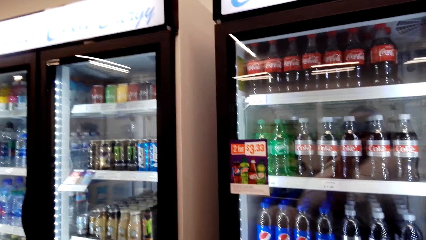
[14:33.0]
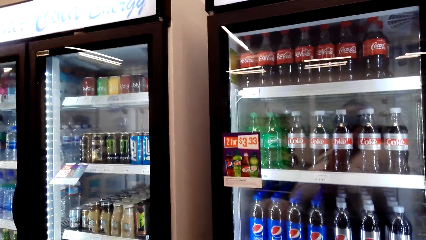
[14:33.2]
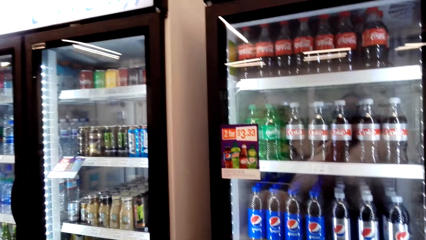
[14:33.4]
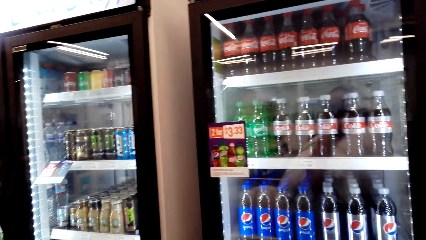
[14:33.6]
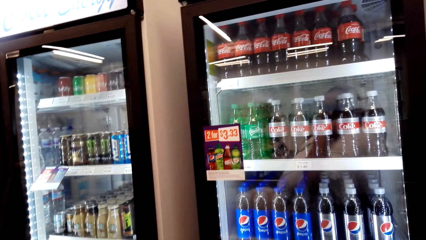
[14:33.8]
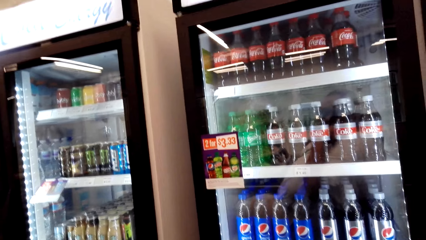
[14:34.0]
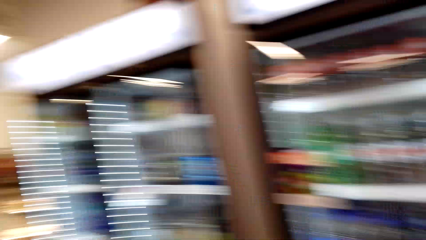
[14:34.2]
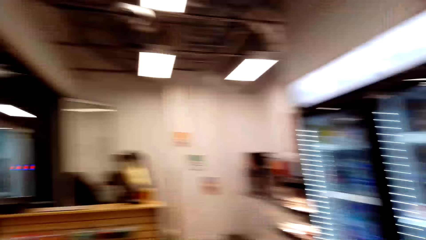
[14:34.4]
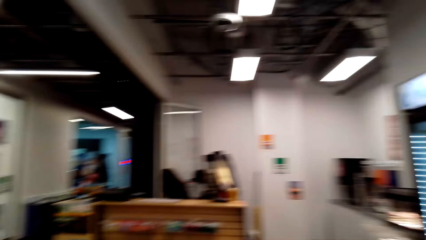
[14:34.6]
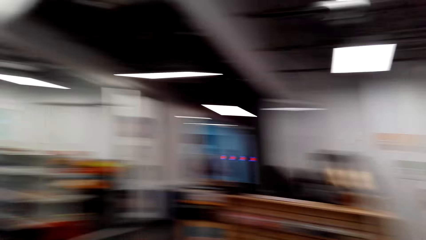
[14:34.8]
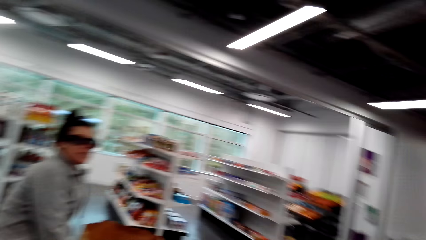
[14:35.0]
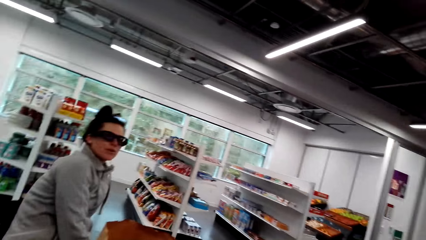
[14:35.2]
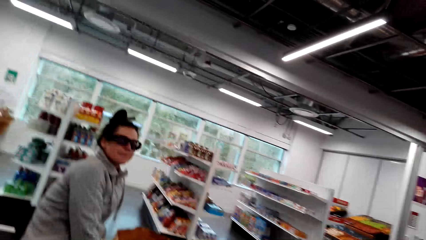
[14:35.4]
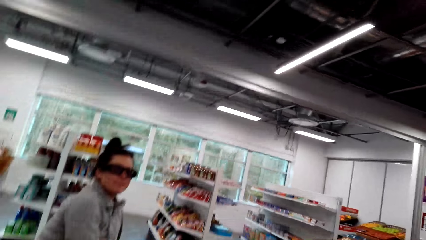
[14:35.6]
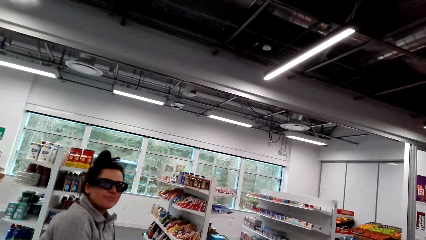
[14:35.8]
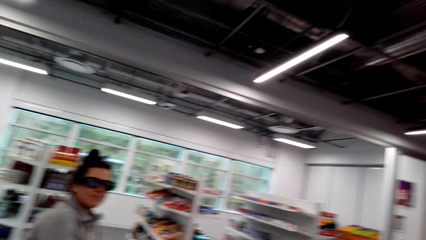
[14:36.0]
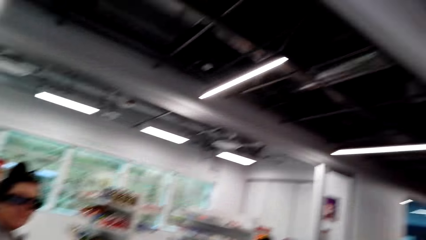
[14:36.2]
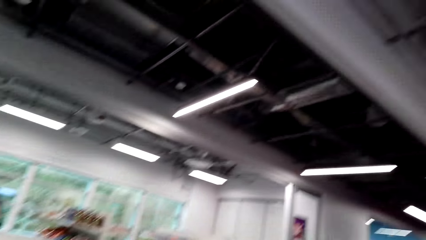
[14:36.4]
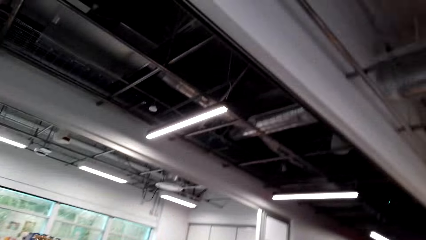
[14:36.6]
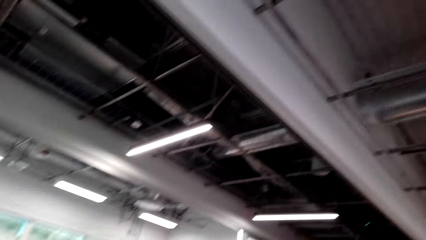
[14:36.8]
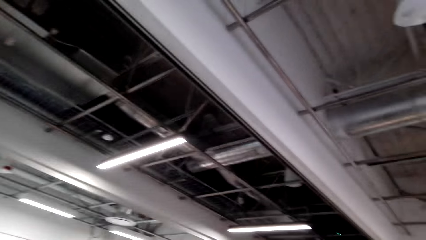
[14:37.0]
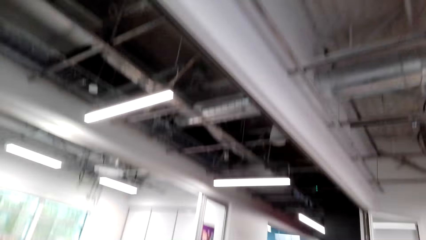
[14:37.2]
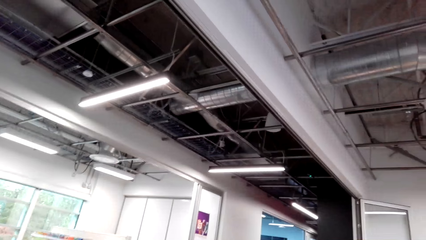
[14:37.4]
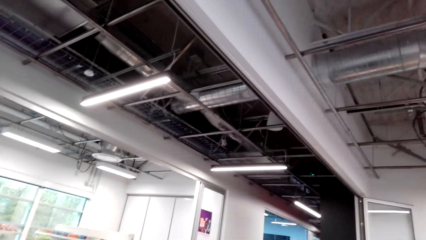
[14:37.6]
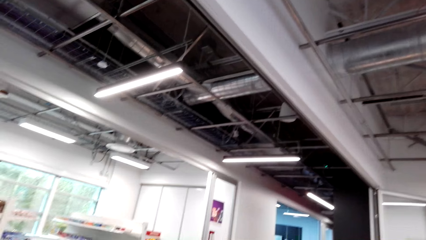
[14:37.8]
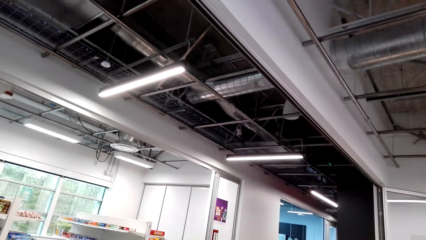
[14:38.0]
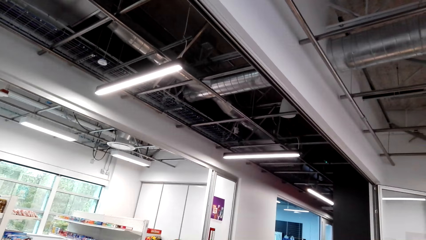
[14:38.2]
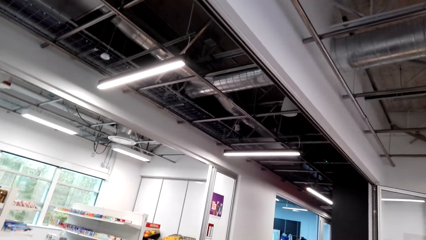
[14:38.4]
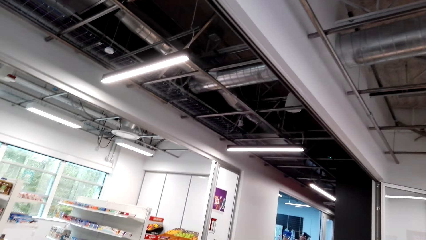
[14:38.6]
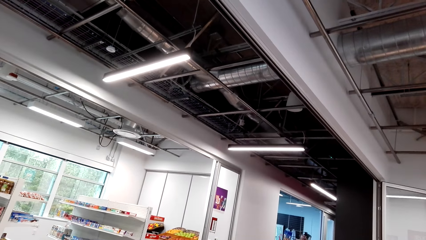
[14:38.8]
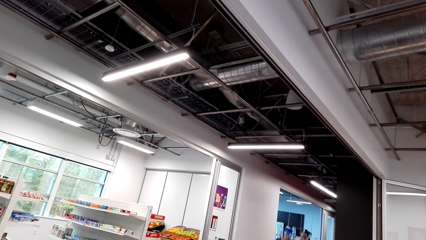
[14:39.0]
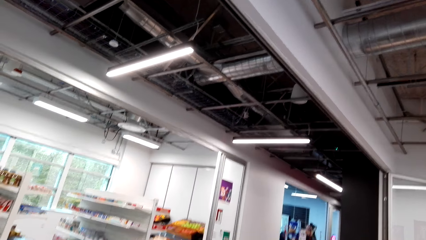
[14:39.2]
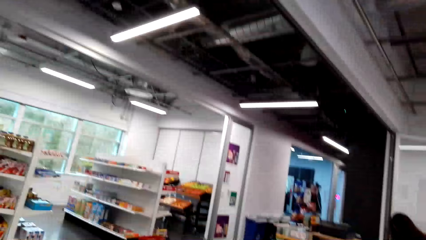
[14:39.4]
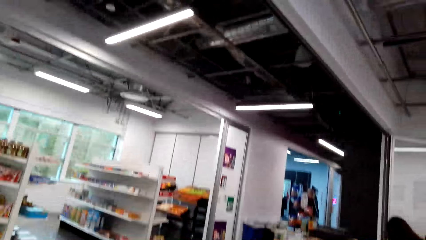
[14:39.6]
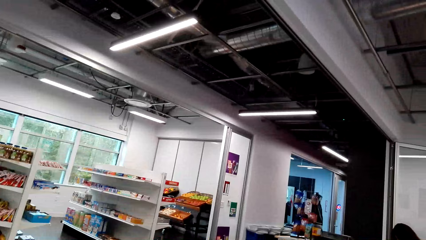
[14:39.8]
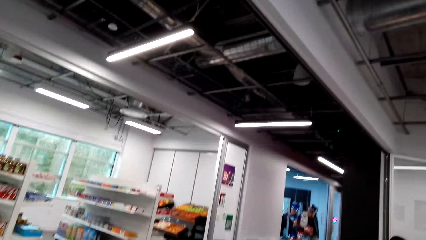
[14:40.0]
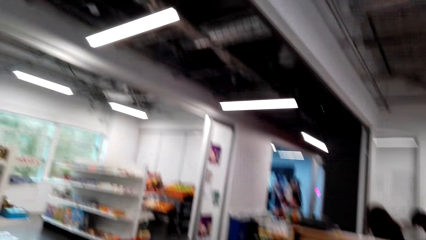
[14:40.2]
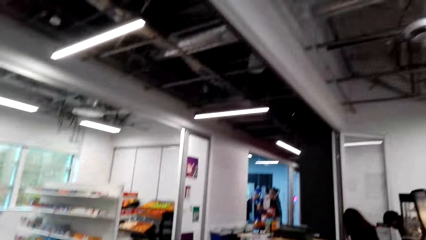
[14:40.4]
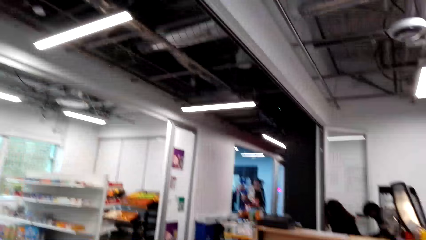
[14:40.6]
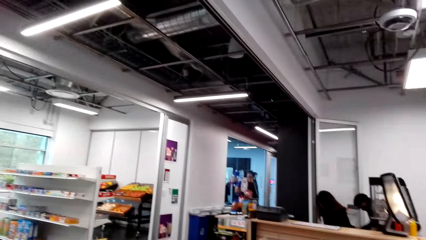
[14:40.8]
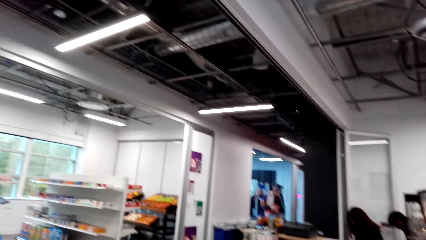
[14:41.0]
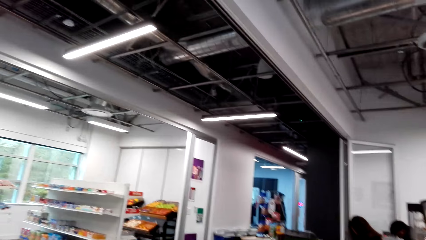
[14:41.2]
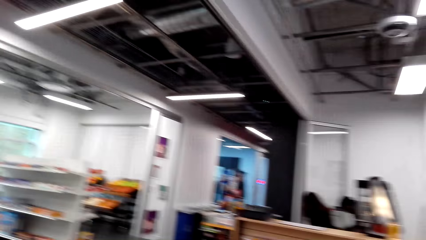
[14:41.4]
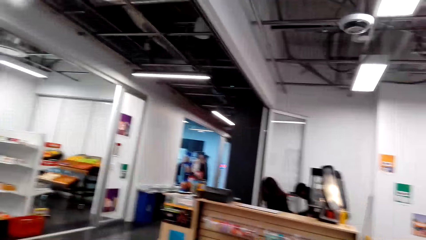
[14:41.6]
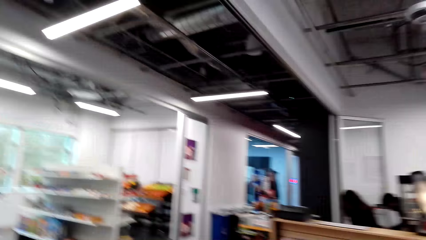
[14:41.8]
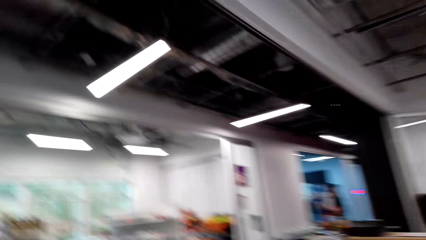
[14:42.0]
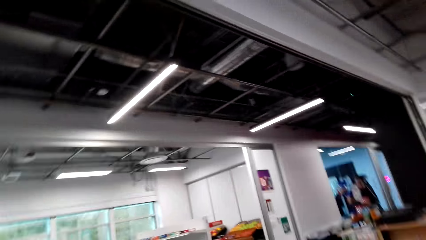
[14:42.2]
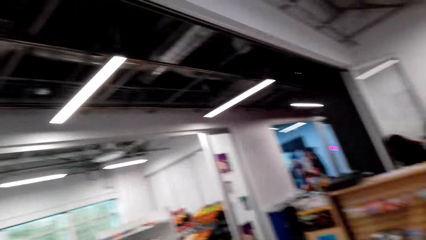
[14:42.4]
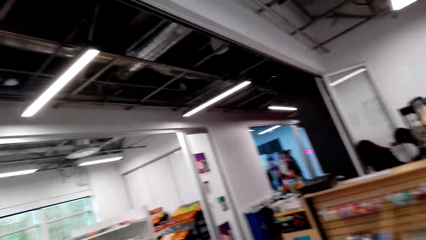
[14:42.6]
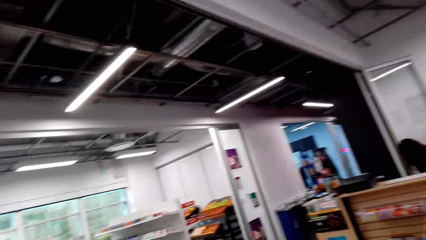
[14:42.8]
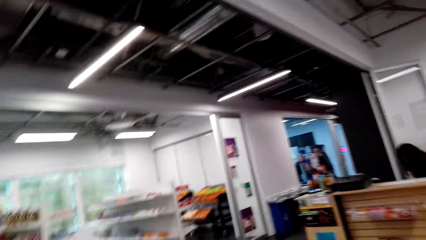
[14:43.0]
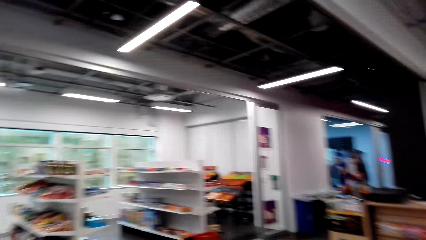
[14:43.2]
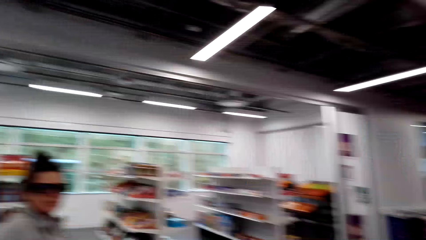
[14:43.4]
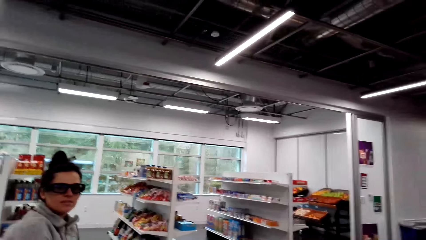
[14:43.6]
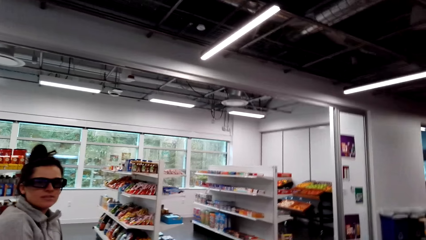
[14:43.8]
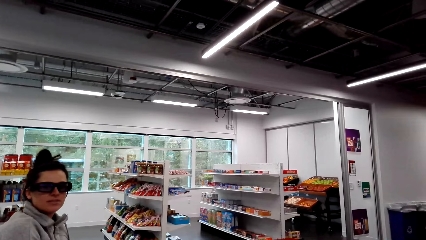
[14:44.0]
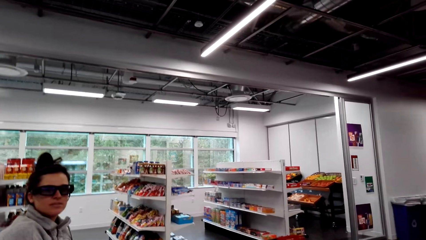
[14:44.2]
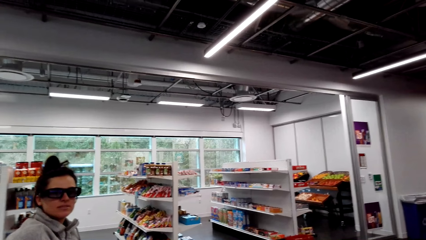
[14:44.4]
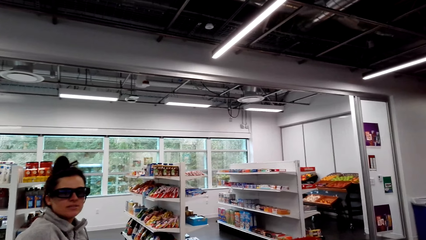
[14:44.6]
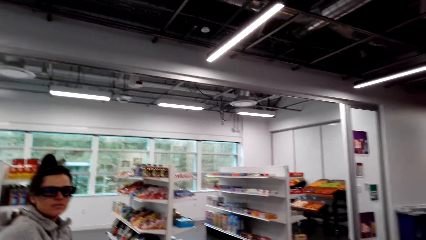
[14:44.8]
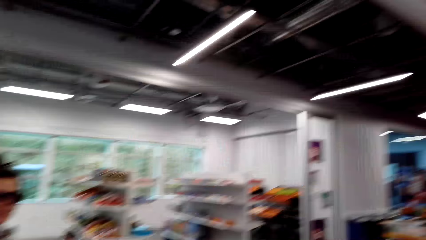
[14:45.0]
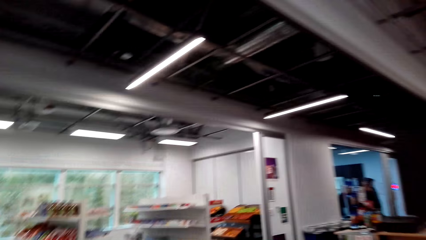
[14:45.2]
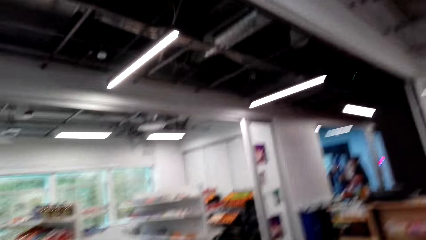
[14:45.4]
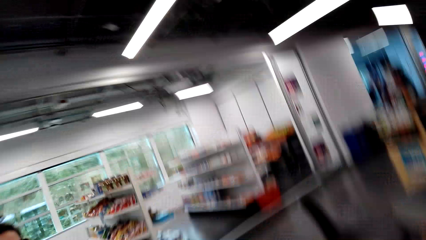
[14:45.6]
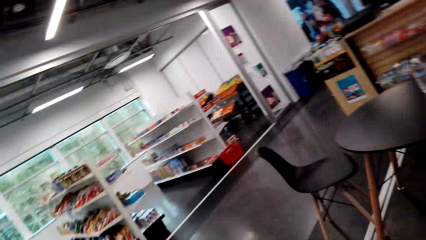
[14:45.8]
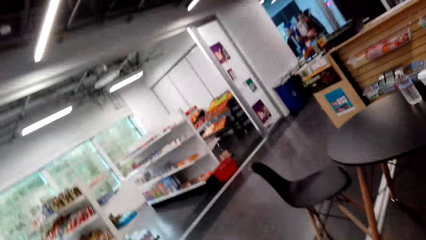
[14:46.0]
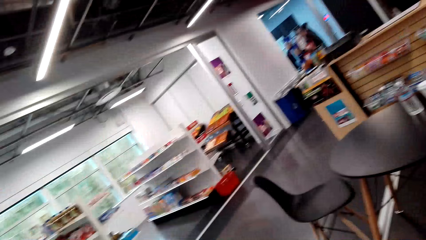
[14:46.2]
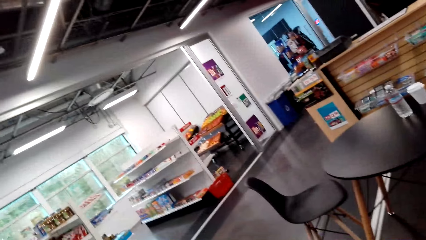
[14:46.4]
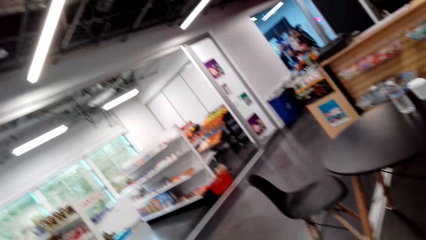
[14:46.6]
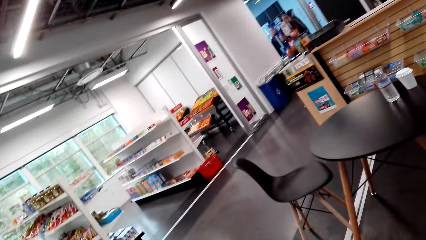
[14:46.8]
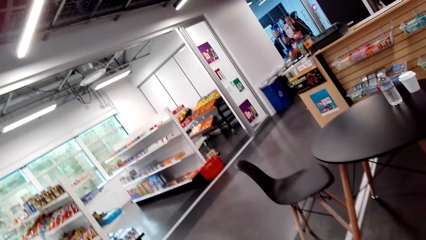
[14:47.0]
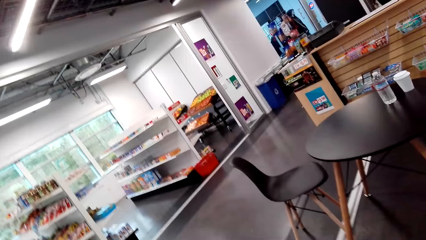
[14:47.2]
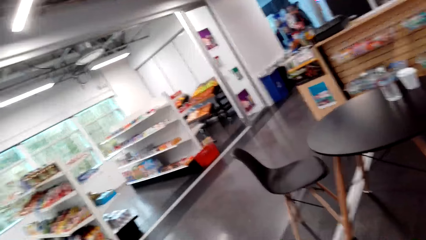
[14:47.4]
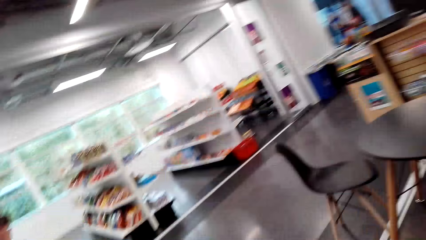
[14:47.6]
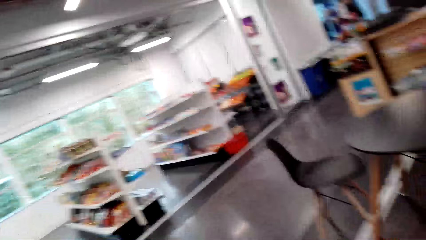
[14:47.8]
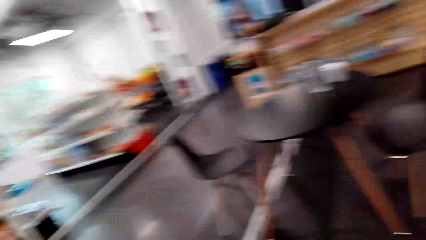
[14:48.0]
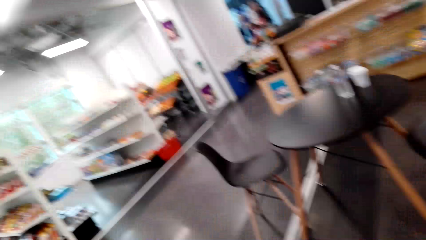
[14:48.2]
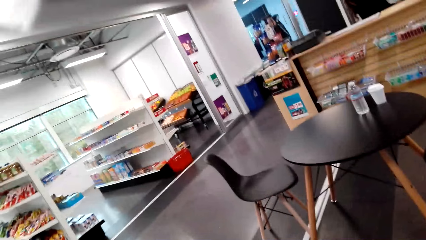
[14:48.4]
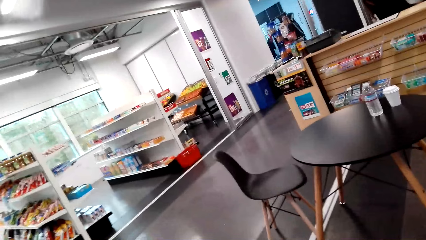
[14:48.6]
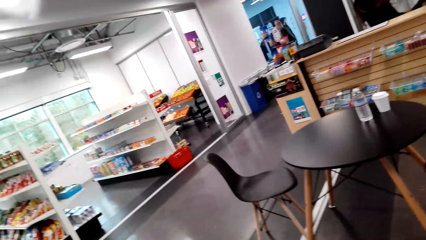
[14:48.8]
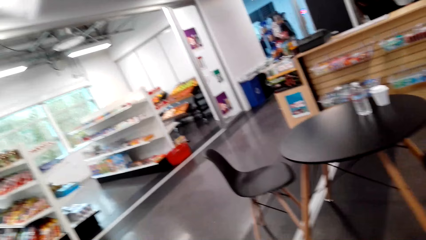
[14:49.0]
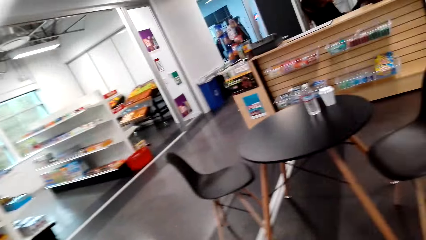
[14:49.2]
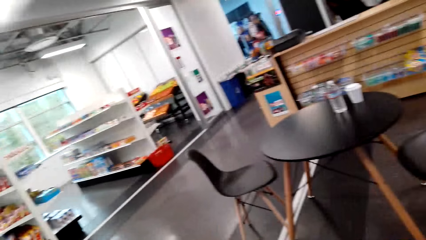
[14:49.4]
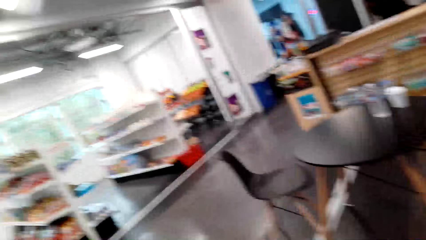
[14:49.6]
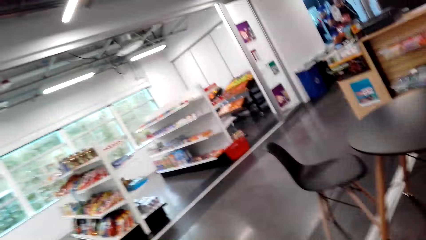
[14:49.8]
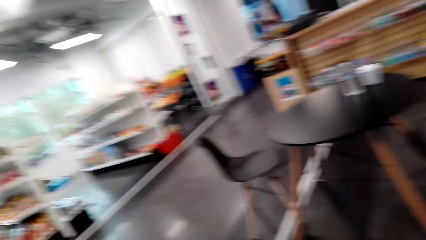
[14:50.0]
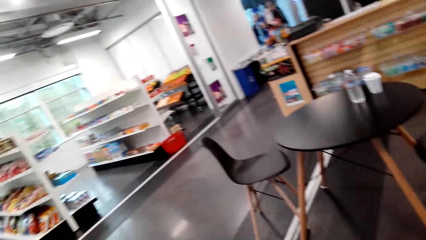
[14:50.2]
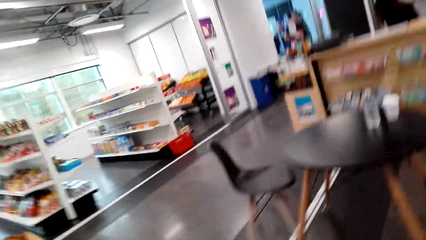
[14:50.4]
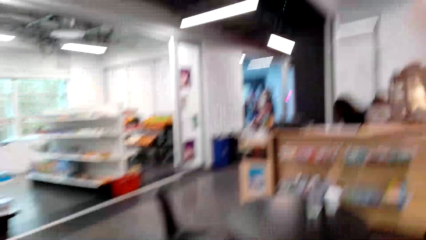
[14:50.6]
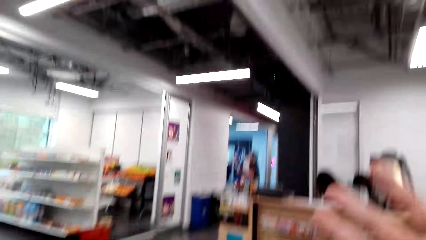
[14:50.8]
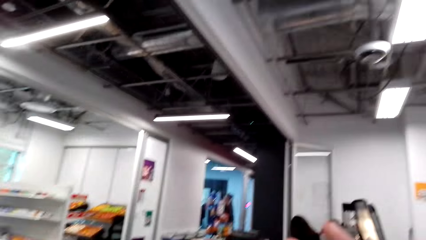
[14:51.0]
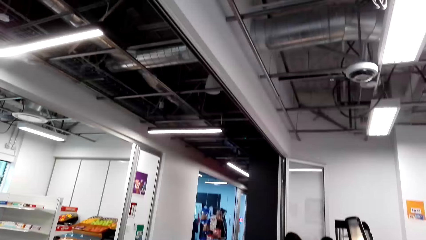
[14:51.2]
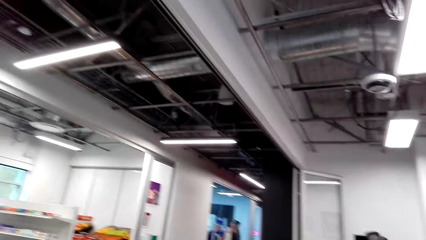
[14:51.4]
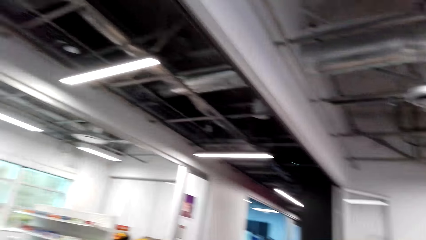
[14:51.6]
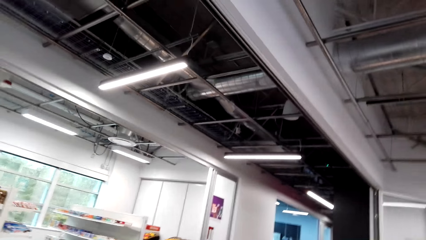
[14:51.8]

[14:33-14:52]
The camera wearer looks at a person. They look around the supermarket. They look at the person. They look around the supermarket.
